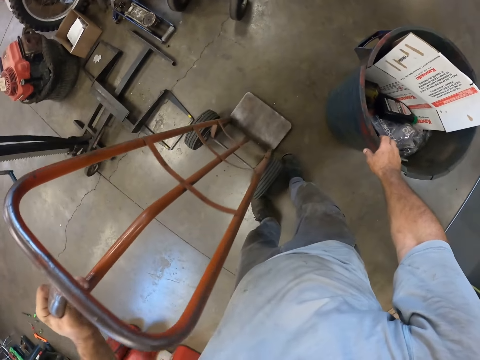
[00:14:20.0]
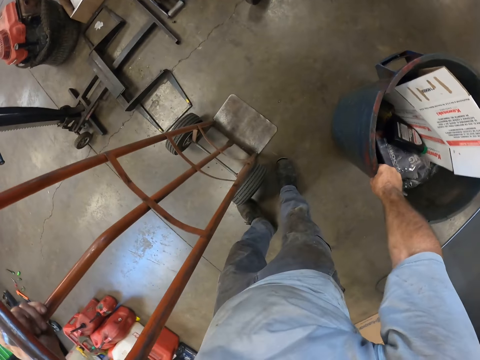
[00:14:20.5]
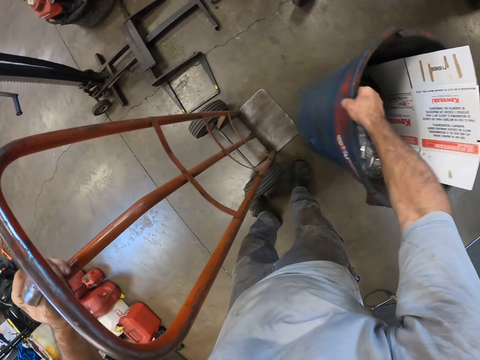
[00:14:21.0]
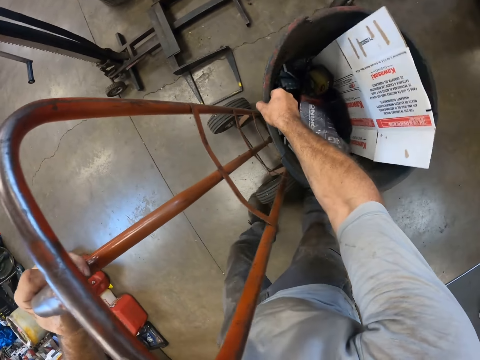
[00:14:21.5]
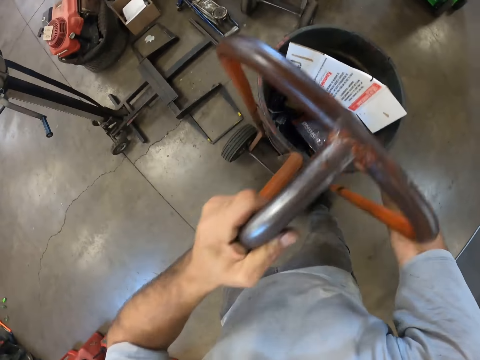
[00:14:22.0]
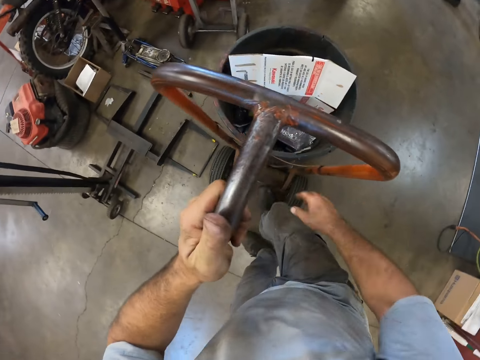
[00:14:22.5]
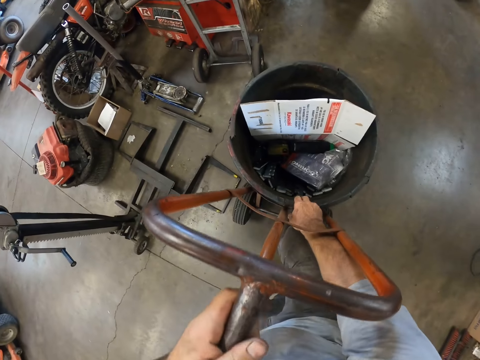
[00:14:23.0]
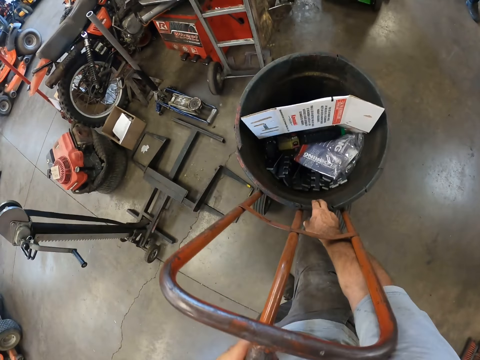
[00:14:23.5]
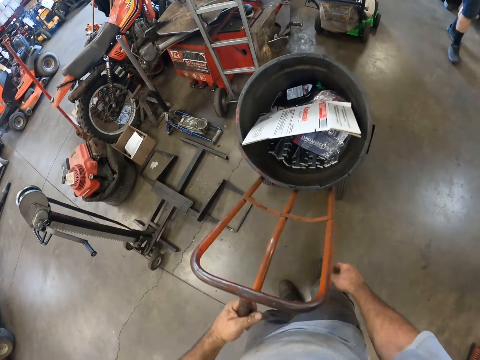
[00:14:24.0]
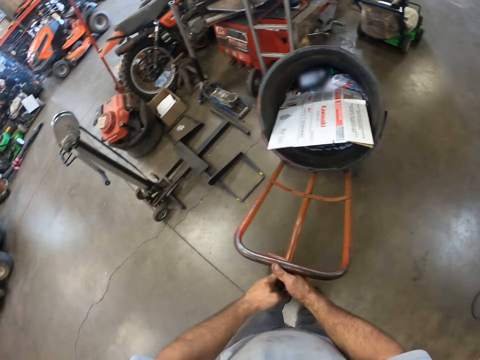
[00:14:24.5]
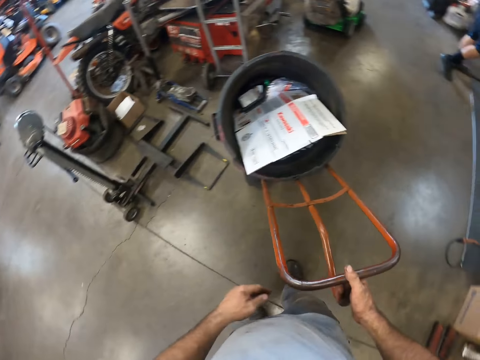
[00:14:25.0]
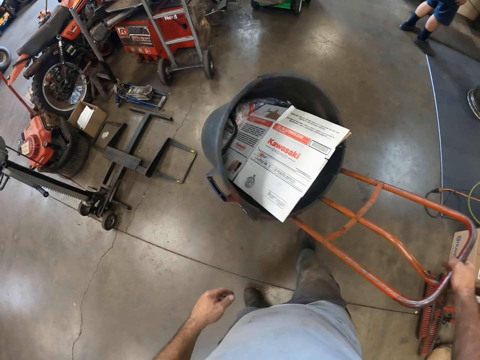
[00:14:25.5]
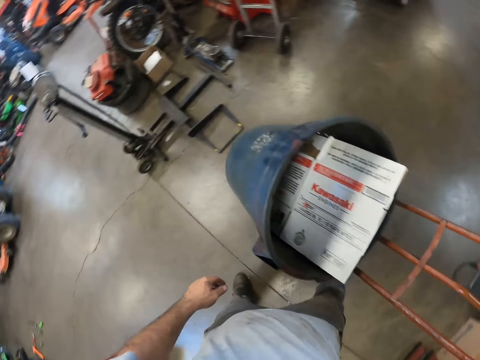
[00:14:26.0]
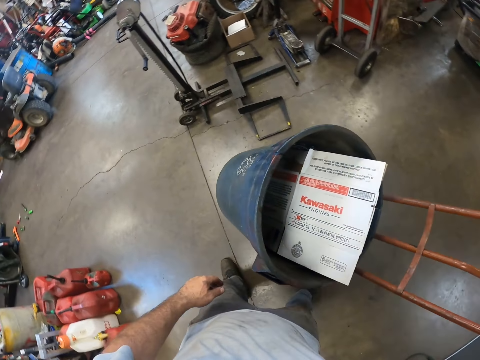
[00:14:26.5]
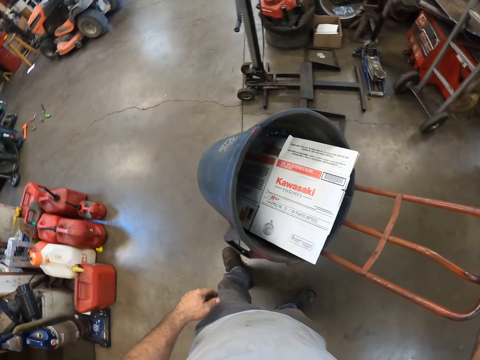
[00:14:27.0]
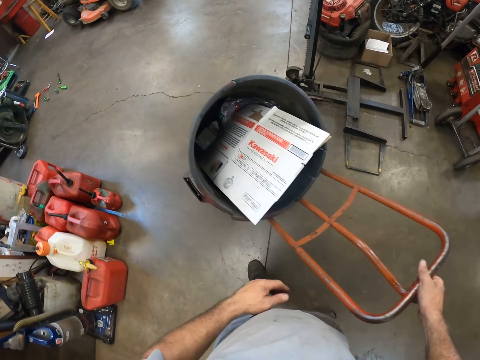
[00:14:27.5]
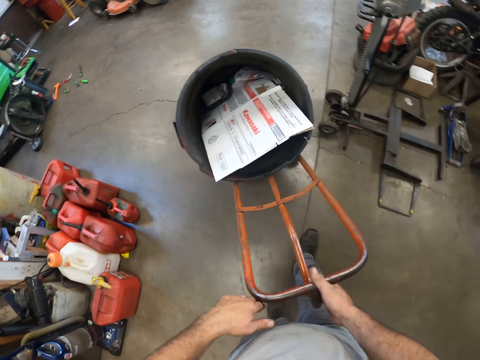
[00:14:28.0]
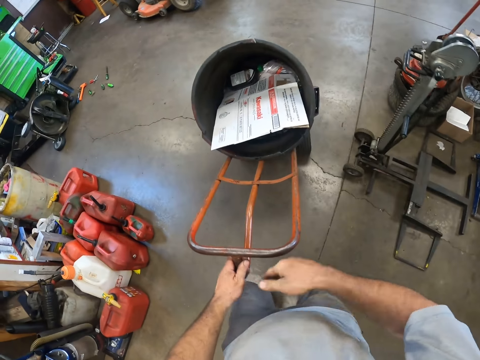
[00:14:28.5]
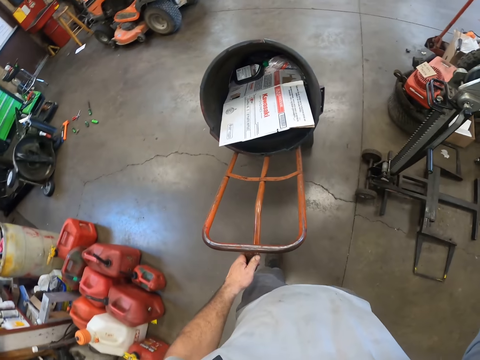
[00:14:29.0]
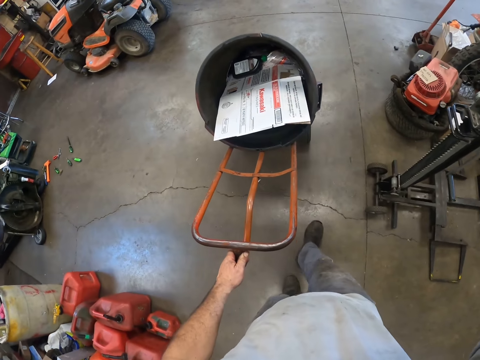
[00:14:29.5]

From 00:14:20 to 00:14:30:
The camera wearer puts the bin on the trolley. He moves the bin and trolley with his right hand and right leg. He pushes the trolley.
